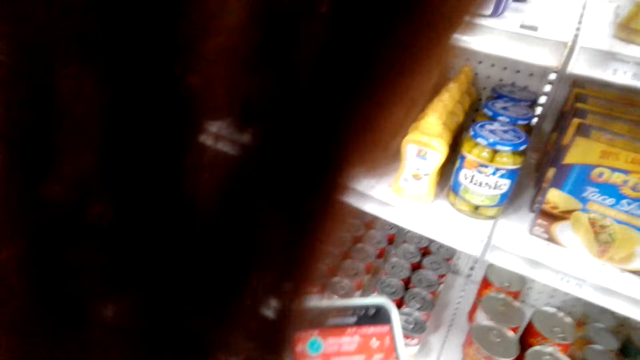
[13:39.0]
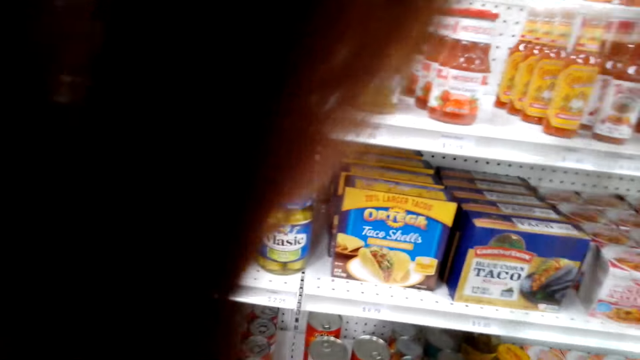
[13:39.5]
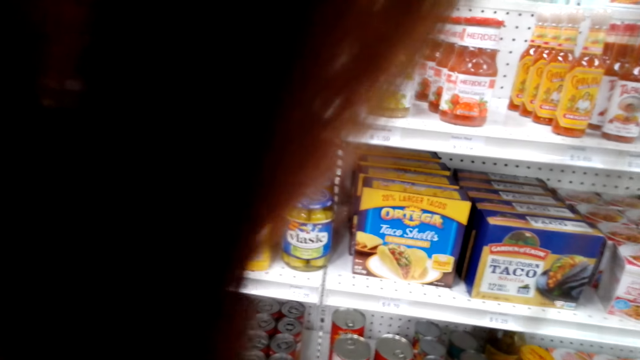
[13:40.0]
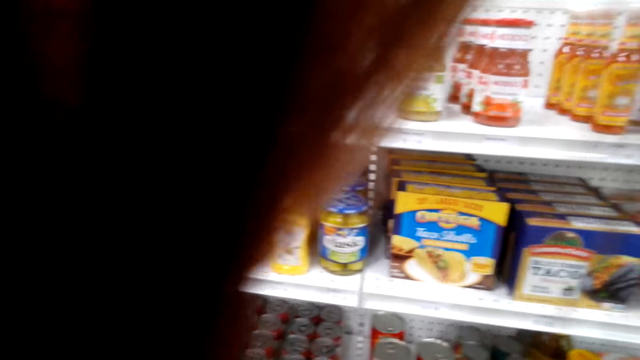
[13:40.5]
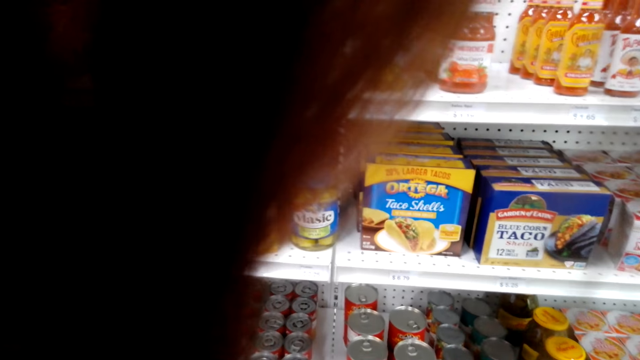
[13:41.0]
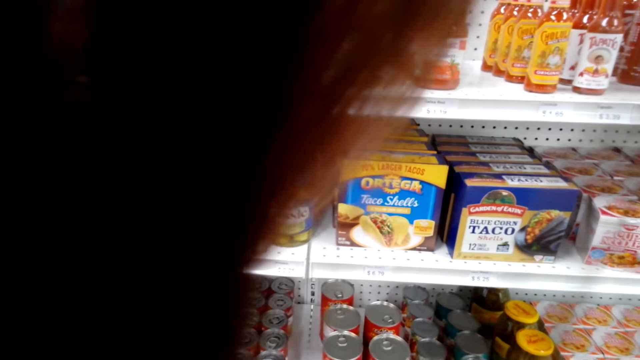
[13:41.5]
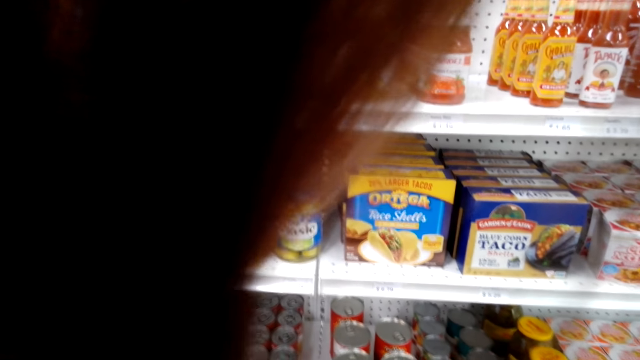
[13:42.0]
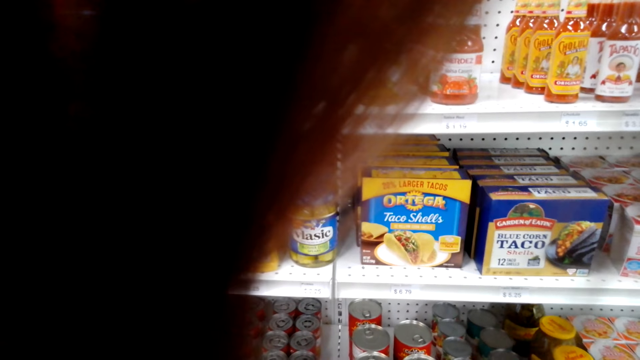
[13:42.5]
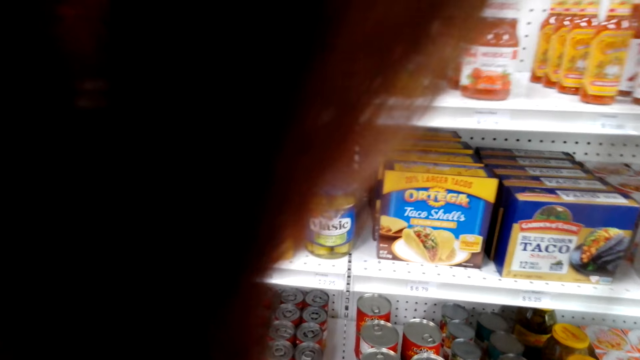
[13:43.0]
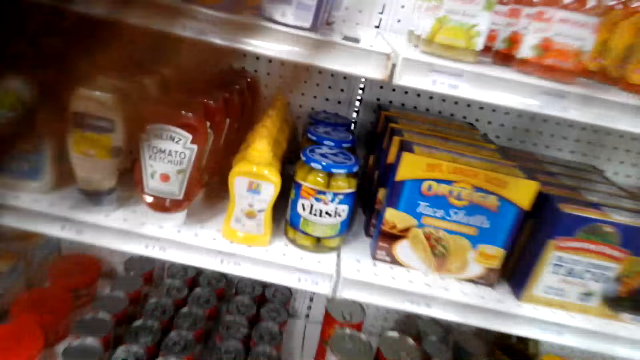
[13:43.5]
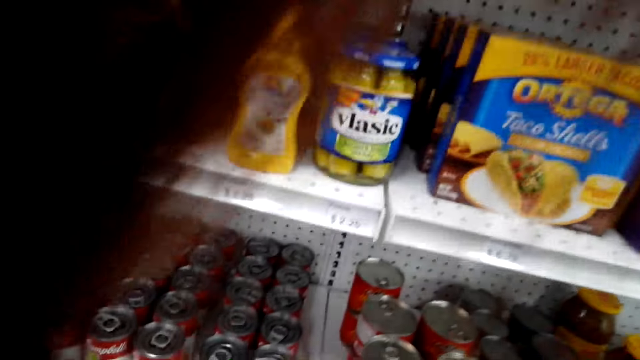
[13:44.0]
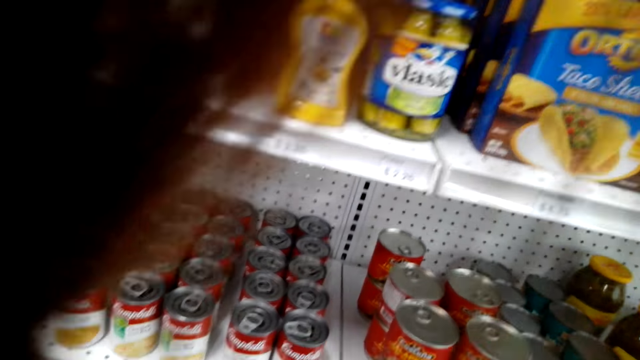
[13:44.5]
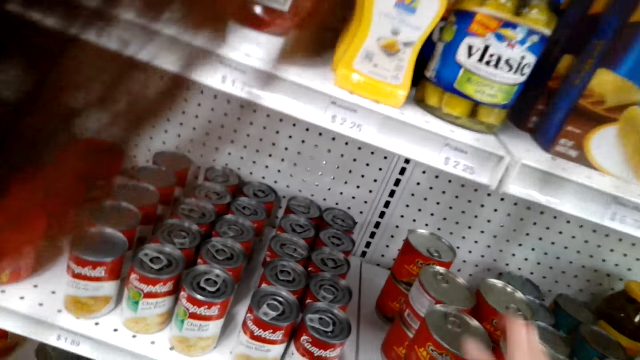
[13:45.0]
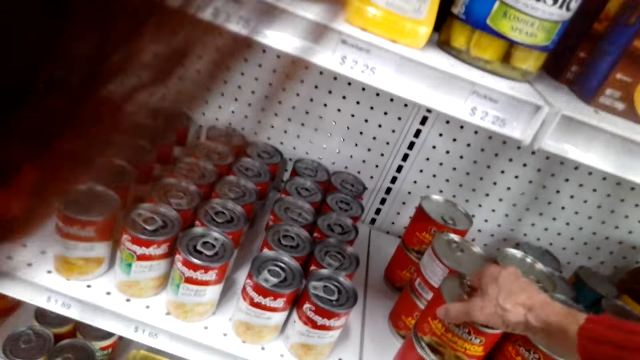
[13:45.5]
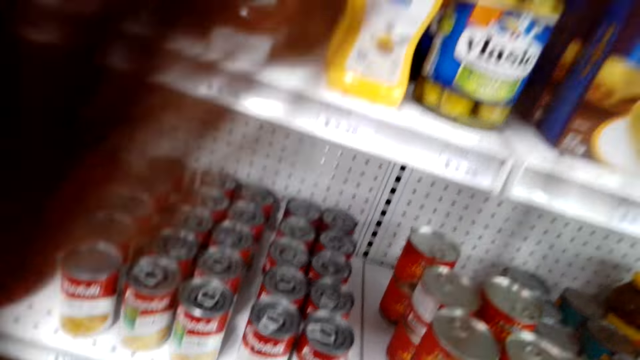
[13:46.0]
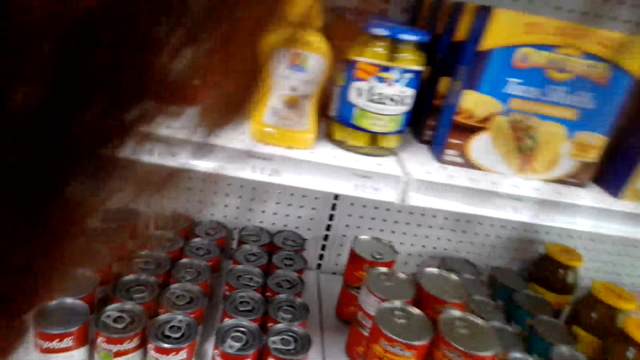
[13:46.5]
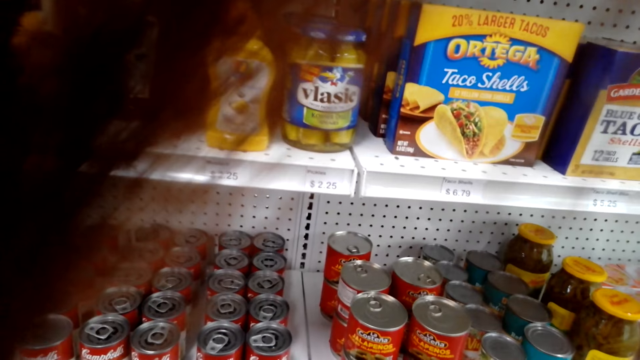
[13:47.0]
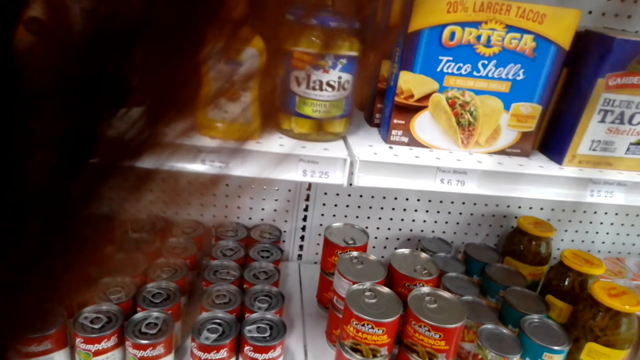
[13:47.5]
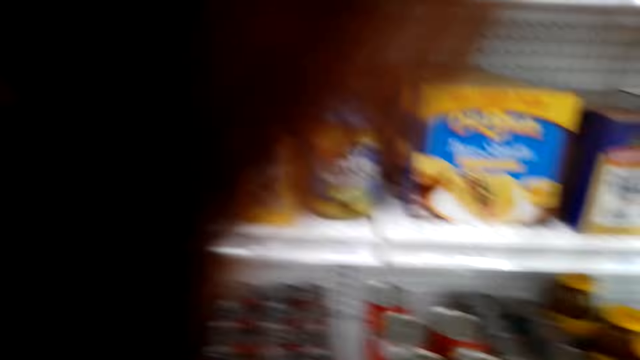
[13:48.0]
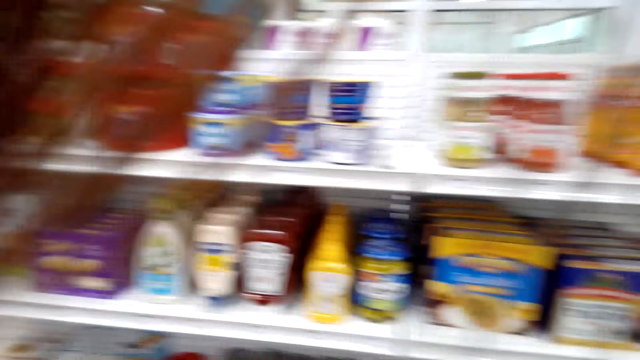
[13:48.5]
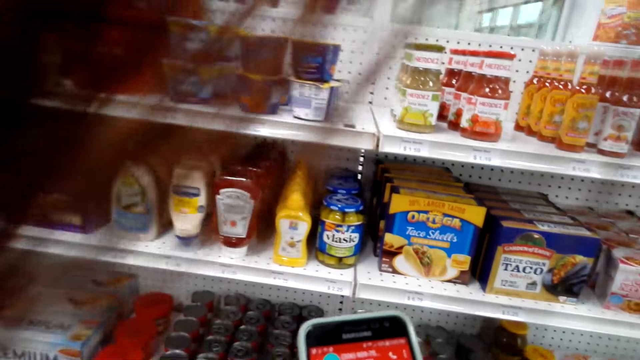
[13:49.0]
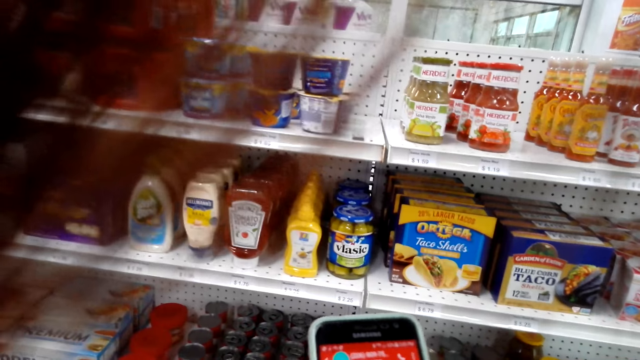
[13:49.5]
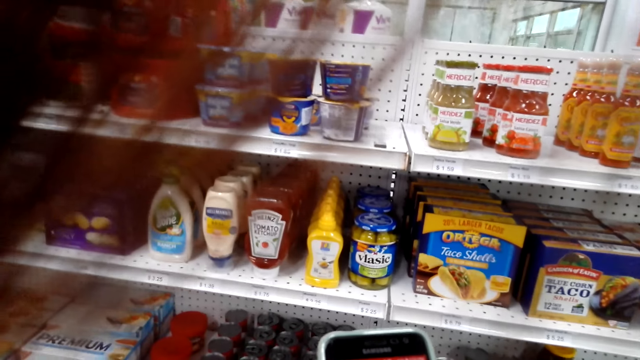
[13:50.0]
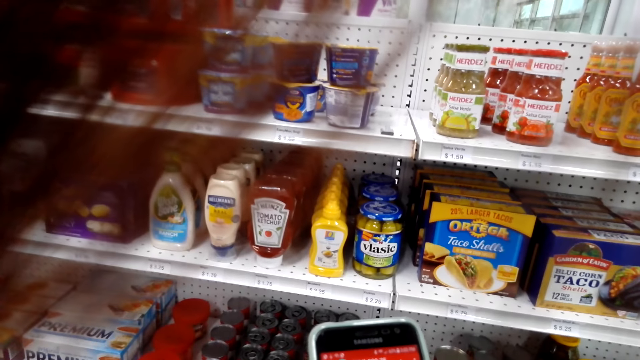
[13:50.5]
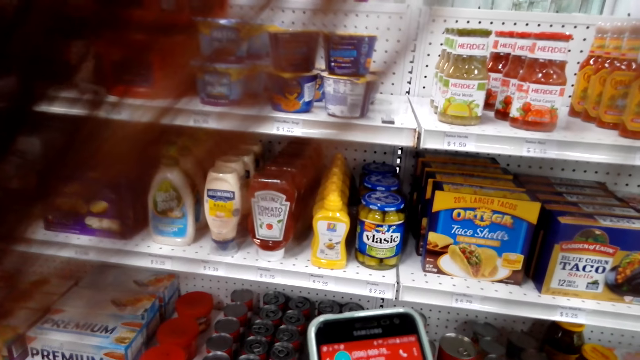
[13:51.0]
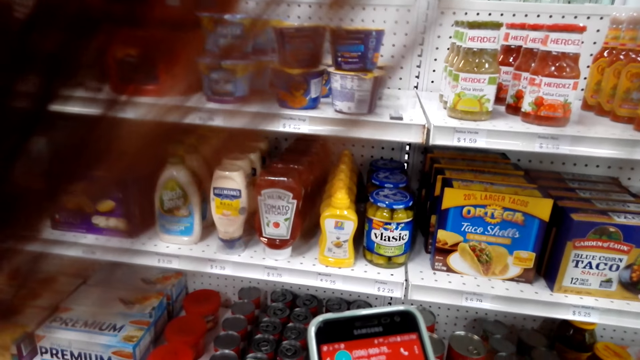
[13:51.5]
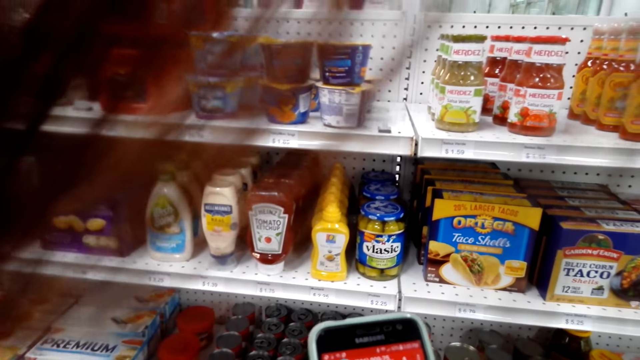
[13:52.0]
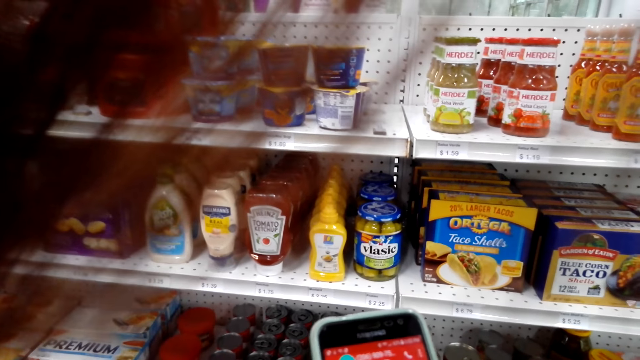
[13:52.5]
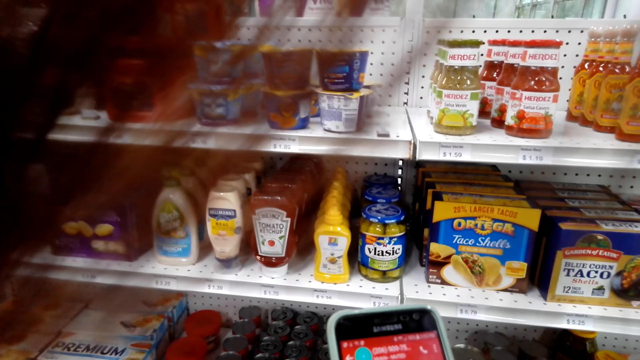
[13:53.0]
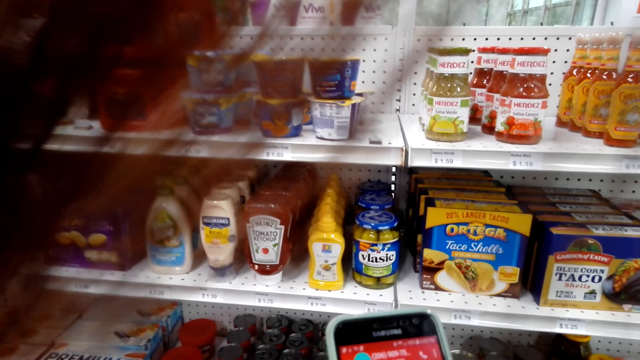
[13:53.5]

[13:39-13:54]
The camera wearer stares at the cans on the shelf. The other woman touches the peanuts on the shelf. The man touches the cans on the shelf. The other woman removes the hand from the peanuts. The first woman moves around the supermarket with the other woman. The other woman scrolls the phone on her hand. The camera wearer operates the phone.

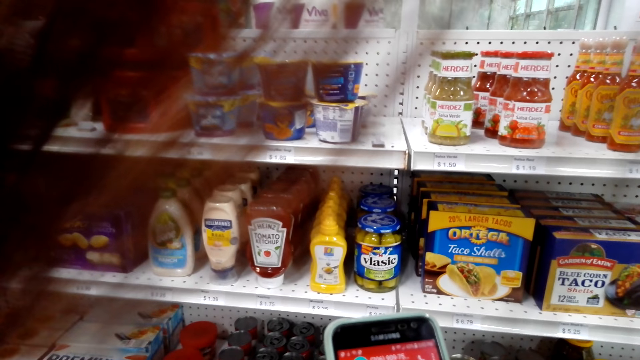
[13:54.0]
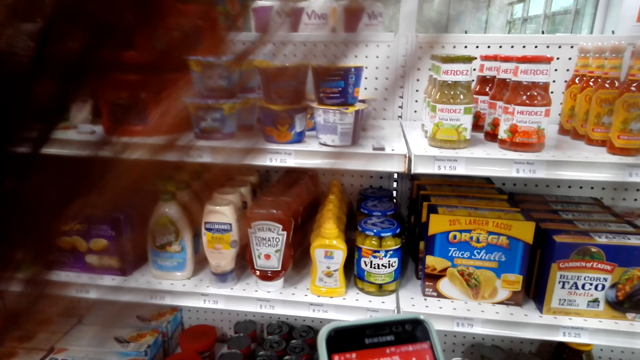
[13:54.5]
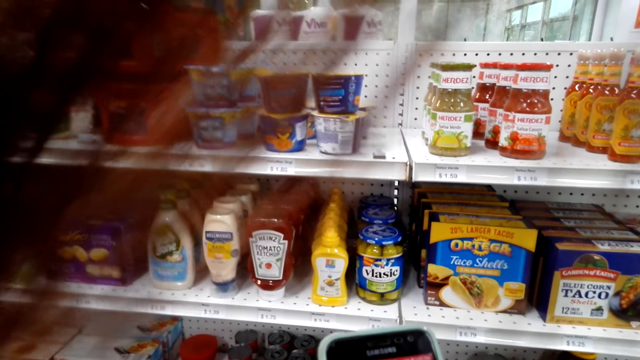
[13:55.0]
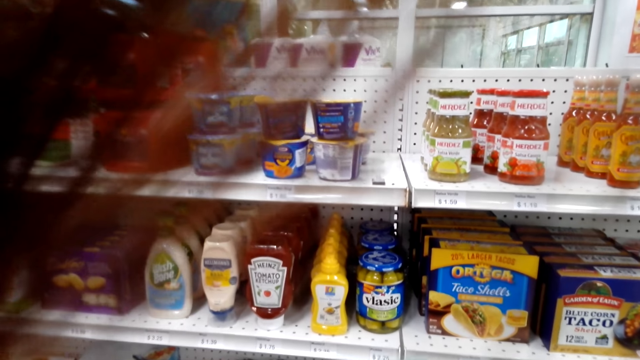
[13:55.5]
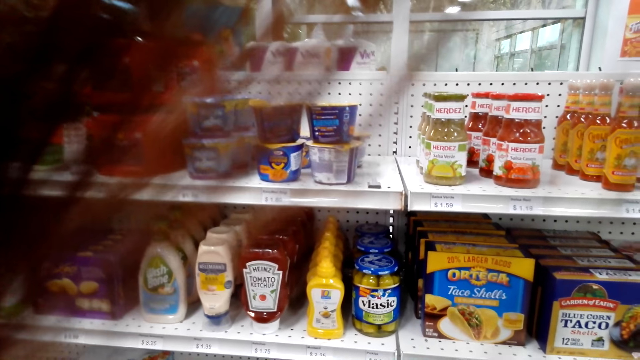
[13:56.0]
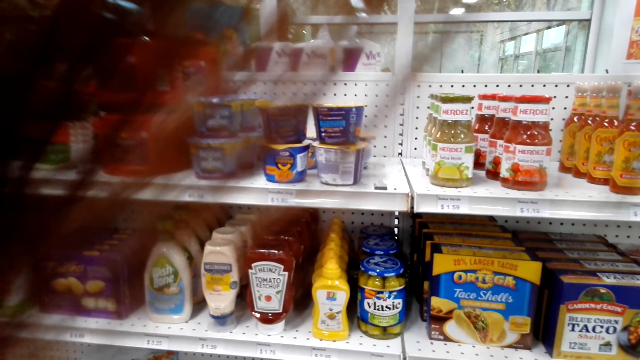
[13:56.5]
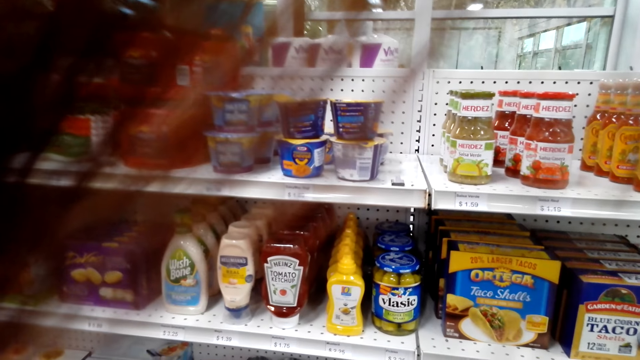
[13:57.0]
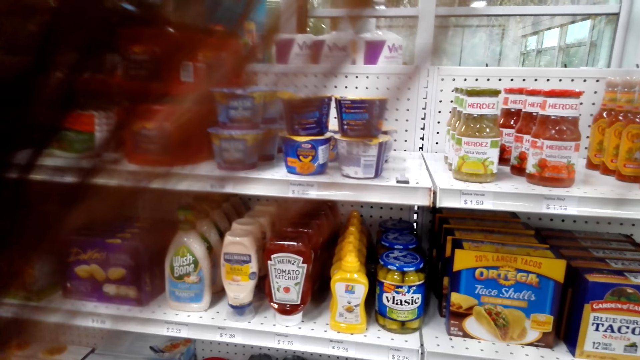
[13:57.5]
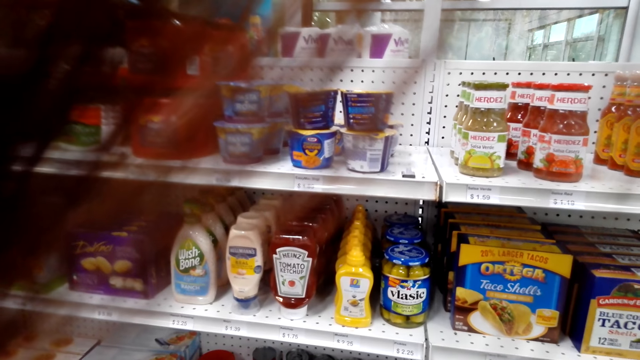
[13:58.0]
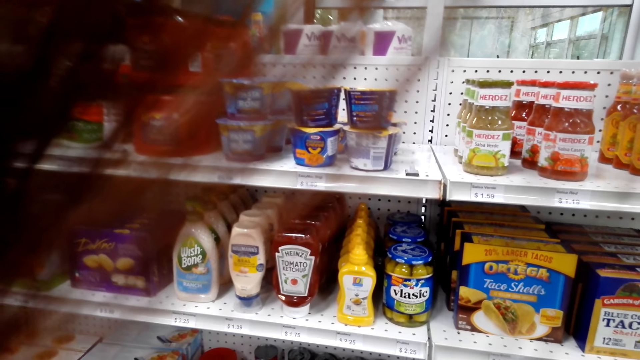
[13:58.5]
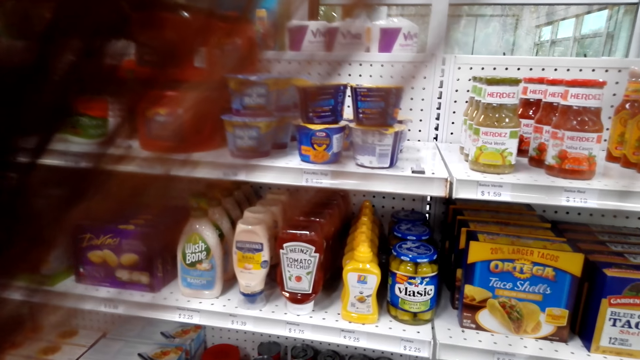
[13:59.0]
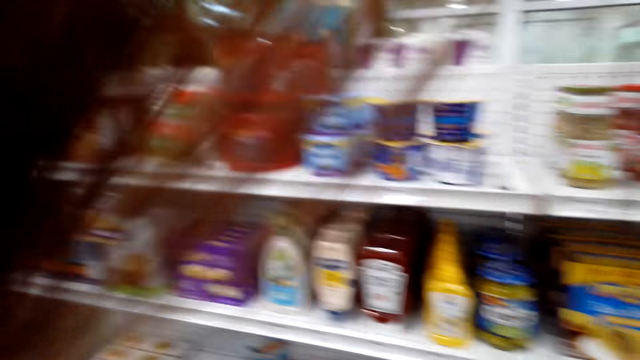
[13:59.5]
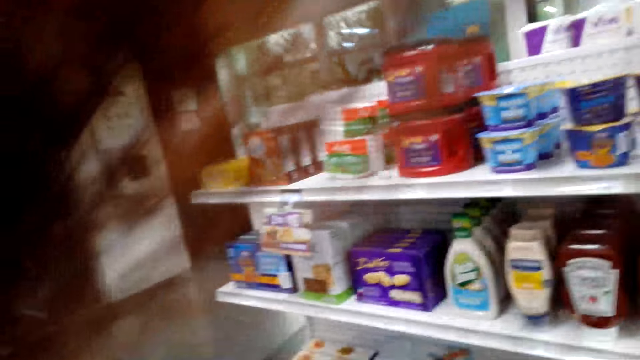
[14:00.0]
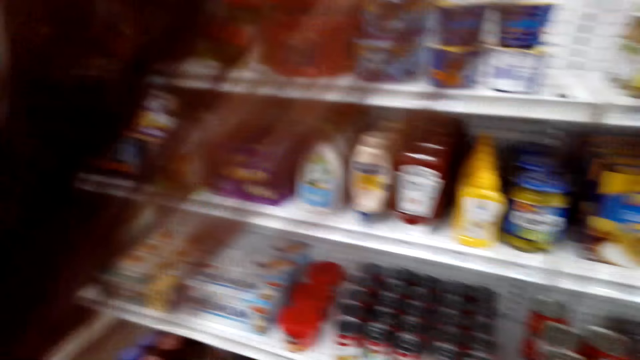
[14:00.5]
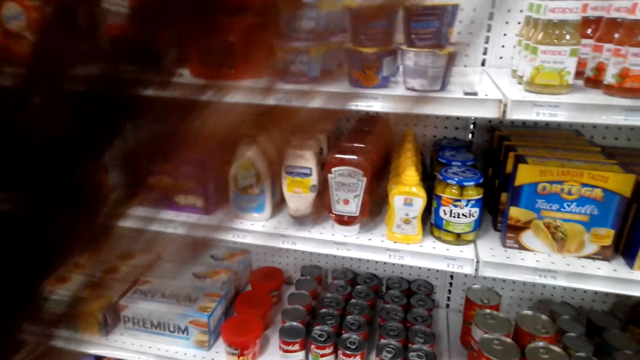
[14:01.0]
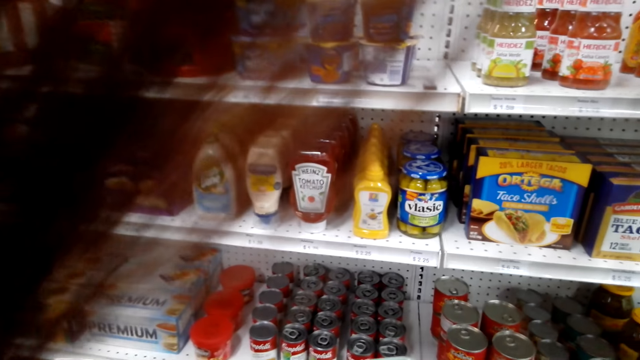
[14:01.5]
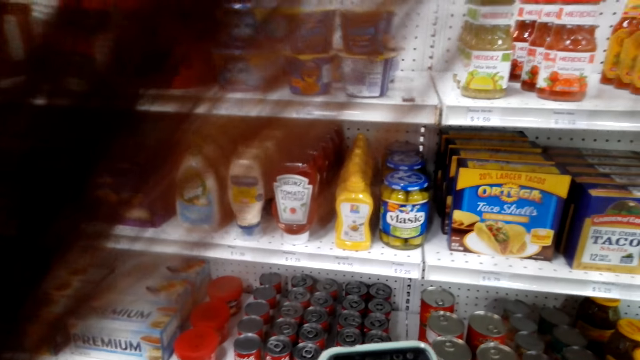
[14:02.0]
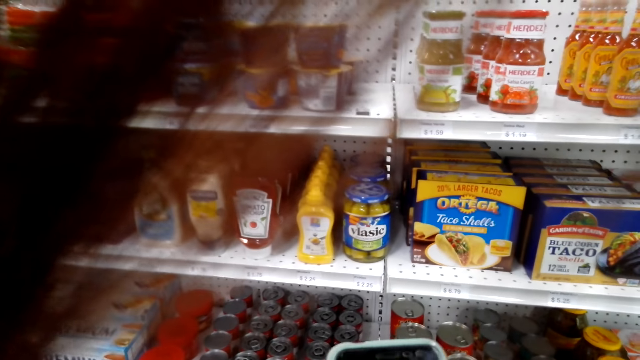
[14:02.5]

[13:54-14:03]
The woman moves around the supermarket with the other woman.
